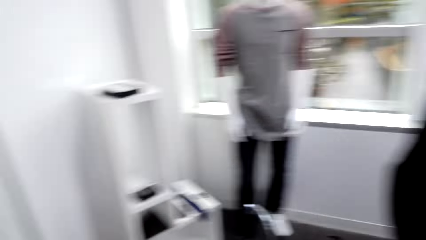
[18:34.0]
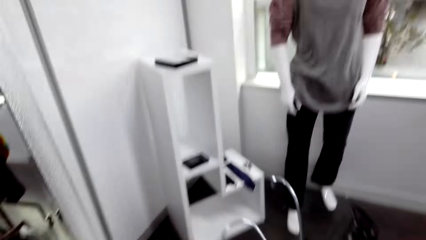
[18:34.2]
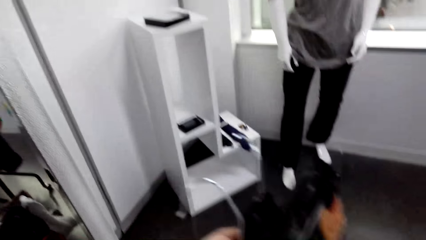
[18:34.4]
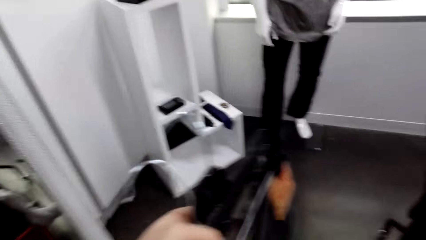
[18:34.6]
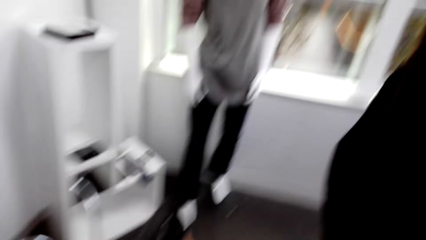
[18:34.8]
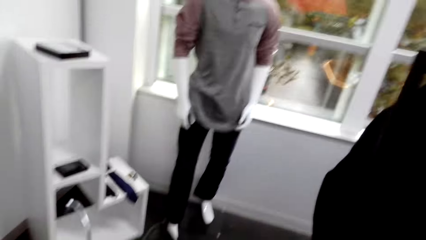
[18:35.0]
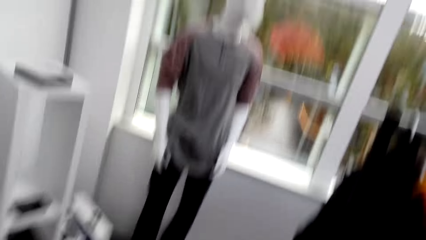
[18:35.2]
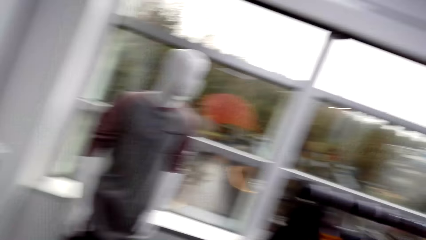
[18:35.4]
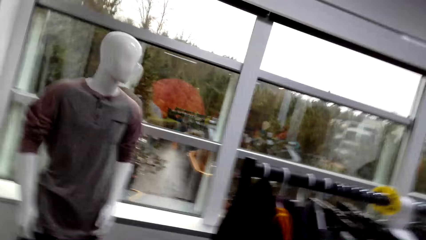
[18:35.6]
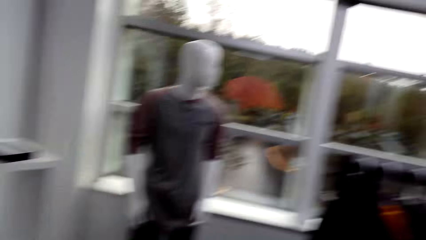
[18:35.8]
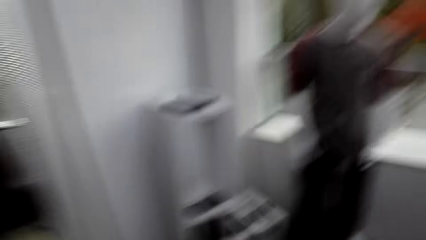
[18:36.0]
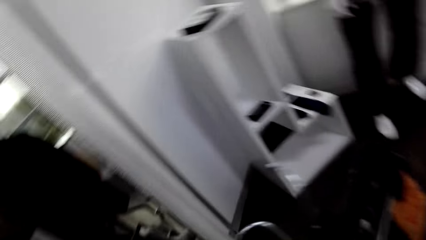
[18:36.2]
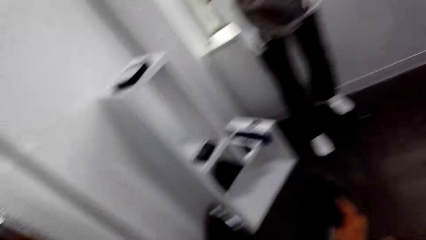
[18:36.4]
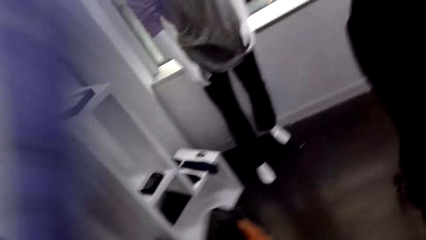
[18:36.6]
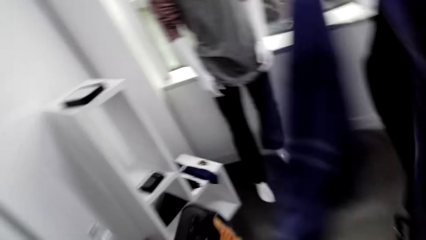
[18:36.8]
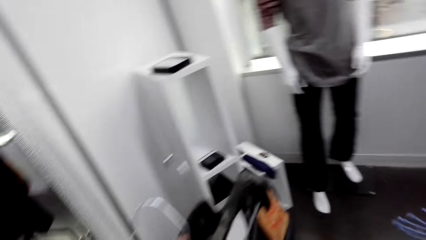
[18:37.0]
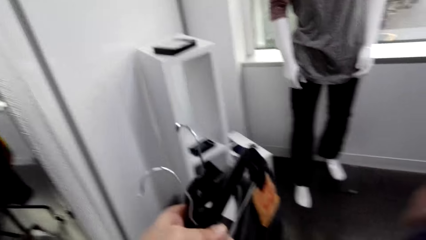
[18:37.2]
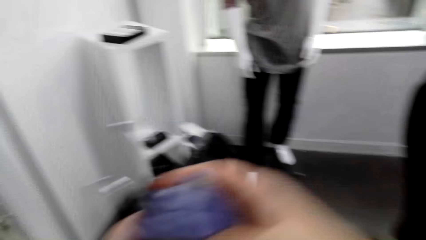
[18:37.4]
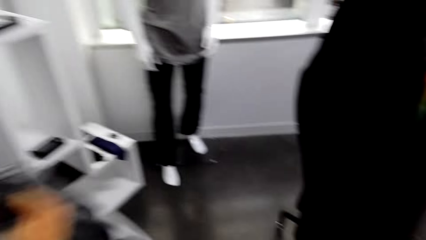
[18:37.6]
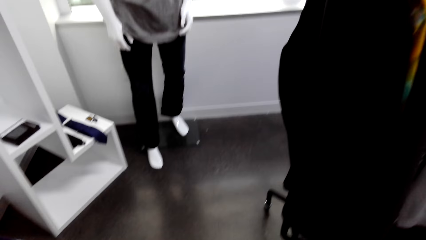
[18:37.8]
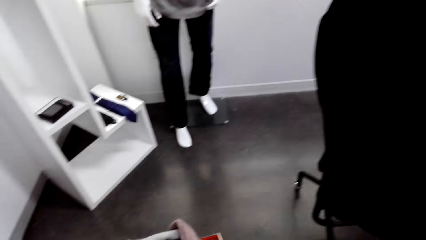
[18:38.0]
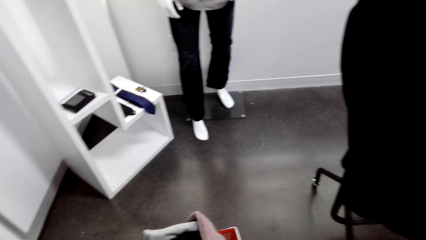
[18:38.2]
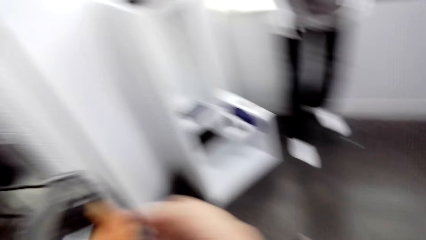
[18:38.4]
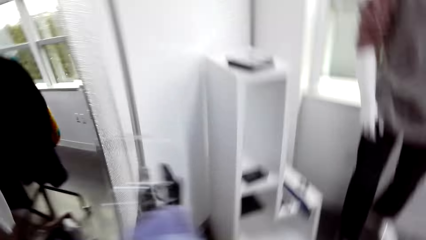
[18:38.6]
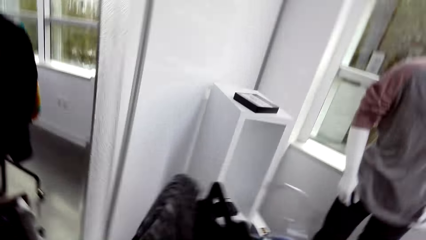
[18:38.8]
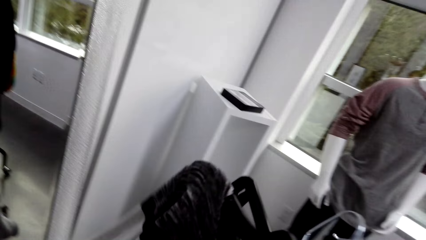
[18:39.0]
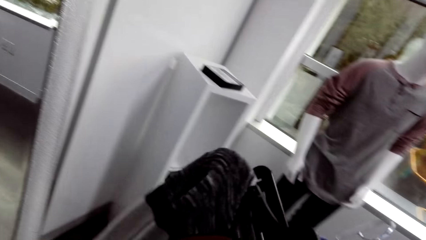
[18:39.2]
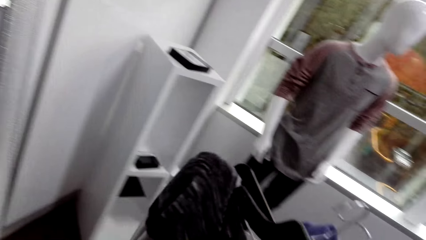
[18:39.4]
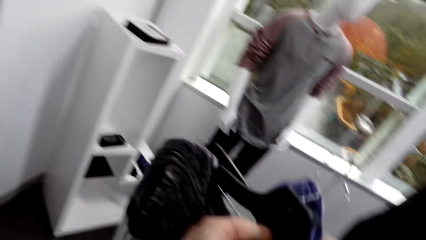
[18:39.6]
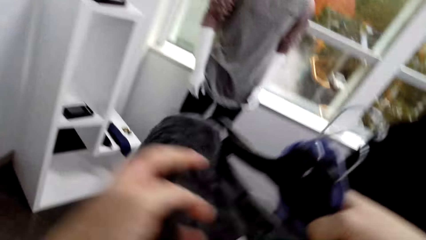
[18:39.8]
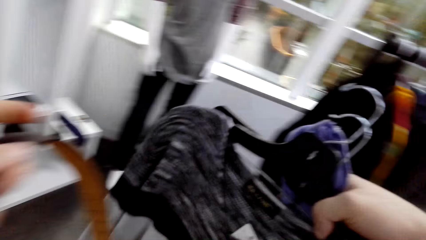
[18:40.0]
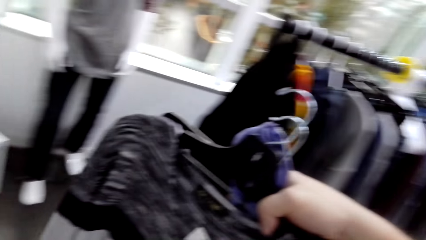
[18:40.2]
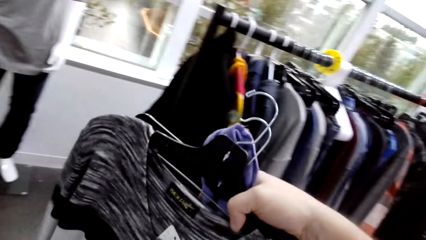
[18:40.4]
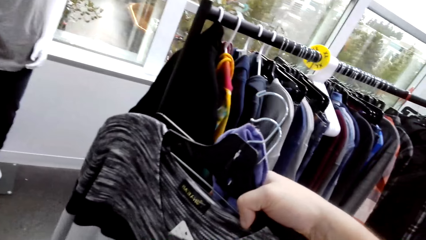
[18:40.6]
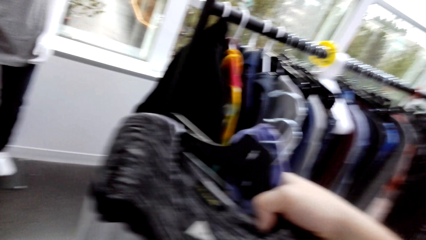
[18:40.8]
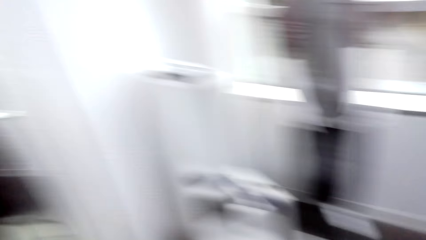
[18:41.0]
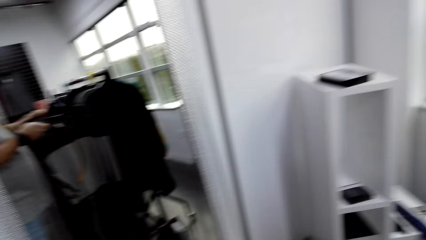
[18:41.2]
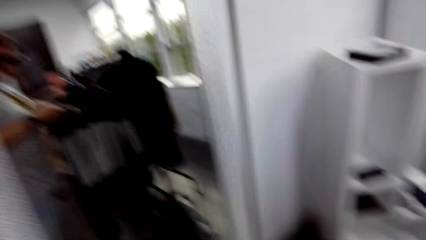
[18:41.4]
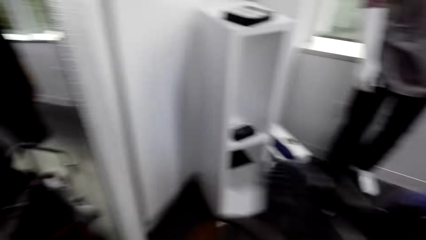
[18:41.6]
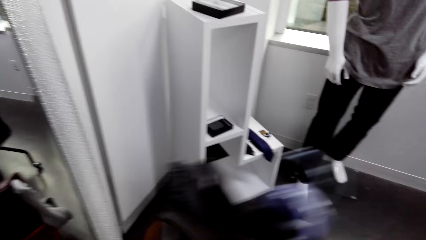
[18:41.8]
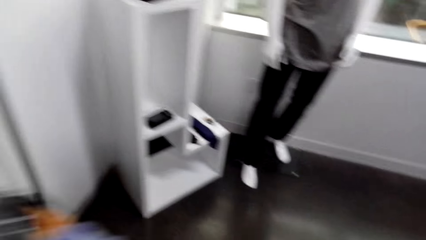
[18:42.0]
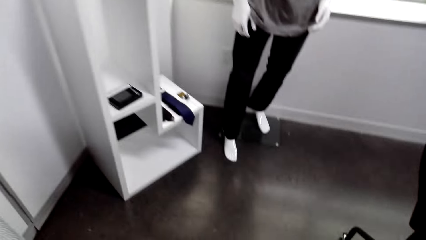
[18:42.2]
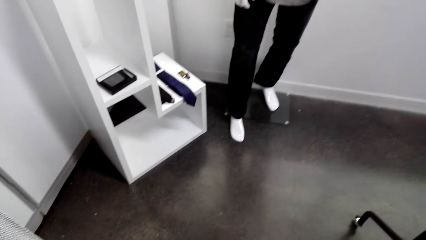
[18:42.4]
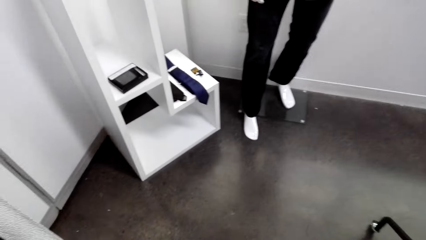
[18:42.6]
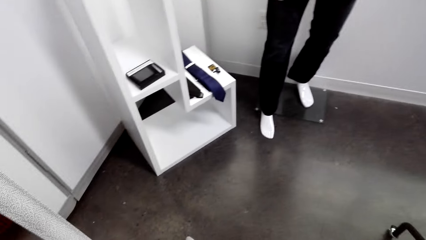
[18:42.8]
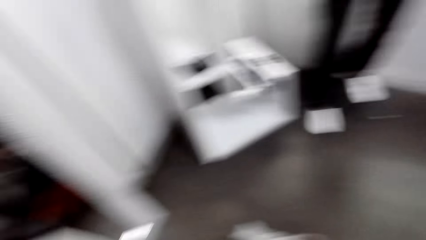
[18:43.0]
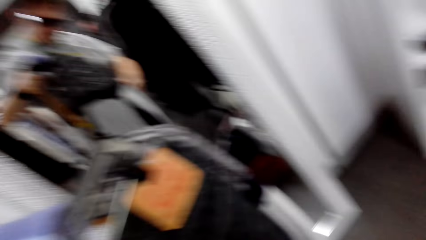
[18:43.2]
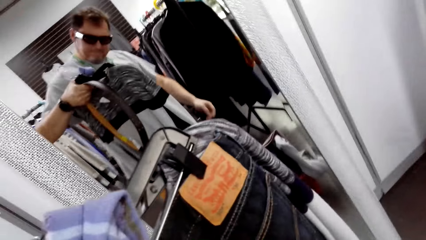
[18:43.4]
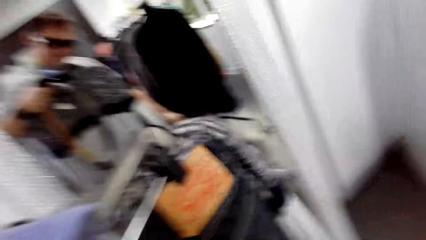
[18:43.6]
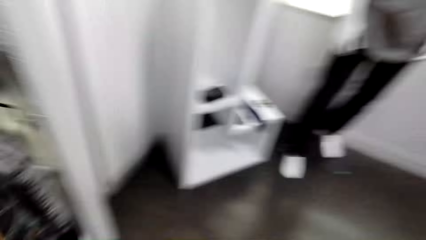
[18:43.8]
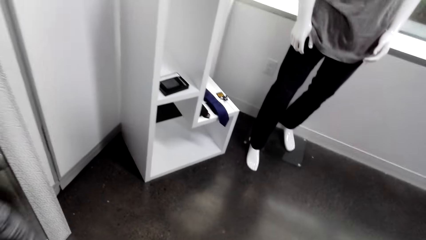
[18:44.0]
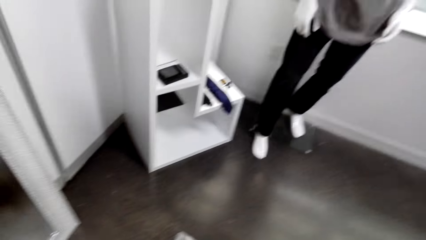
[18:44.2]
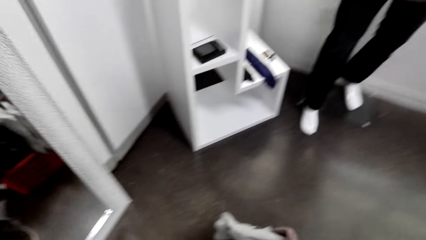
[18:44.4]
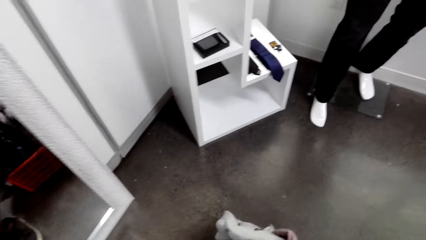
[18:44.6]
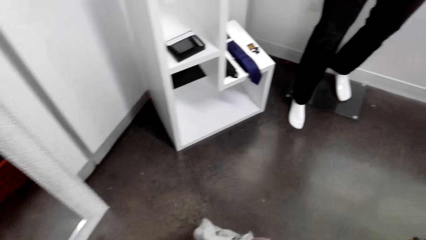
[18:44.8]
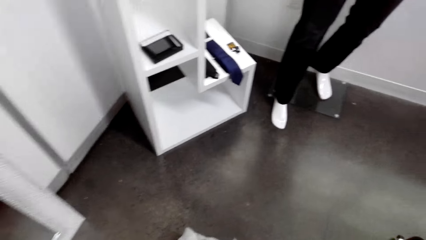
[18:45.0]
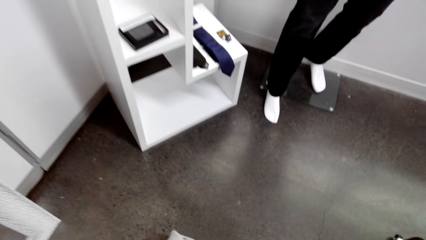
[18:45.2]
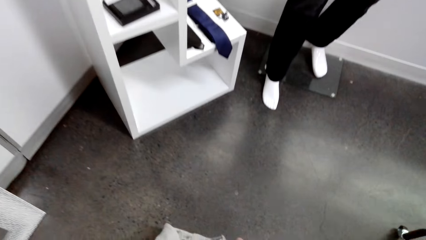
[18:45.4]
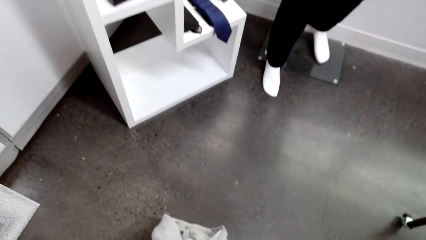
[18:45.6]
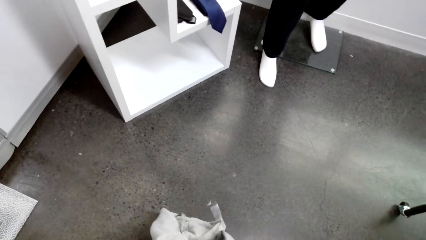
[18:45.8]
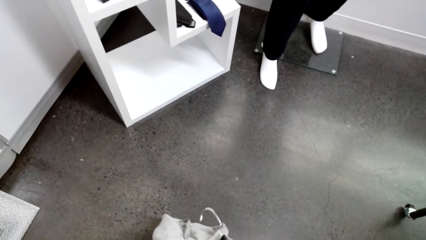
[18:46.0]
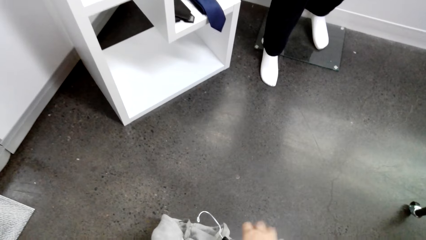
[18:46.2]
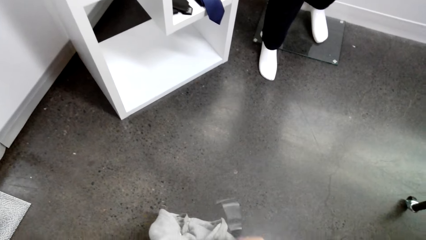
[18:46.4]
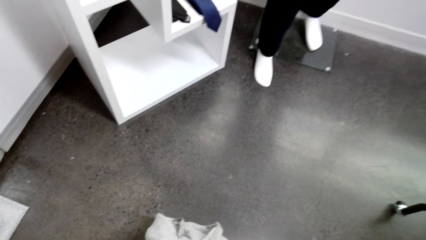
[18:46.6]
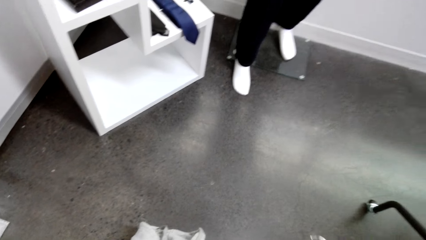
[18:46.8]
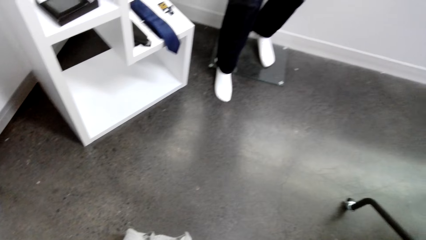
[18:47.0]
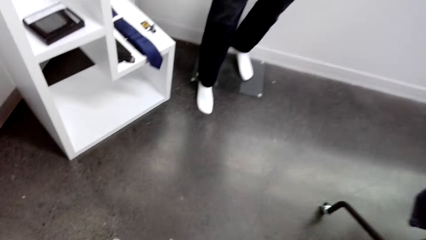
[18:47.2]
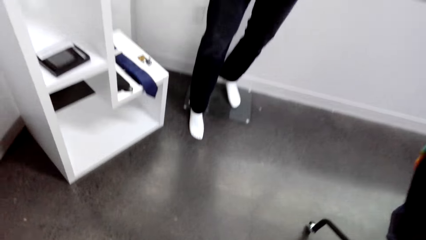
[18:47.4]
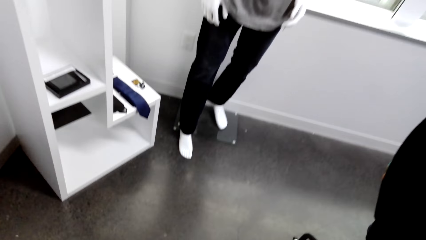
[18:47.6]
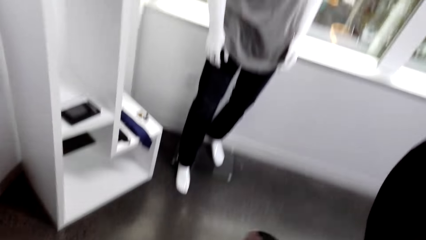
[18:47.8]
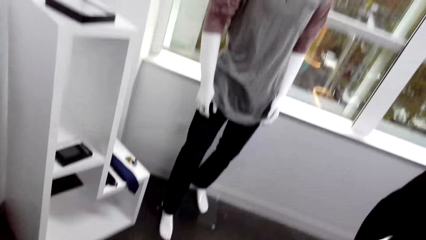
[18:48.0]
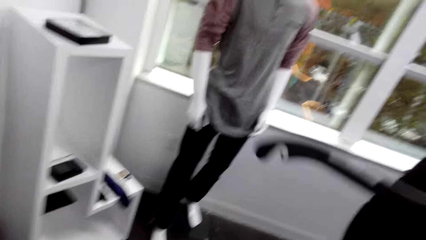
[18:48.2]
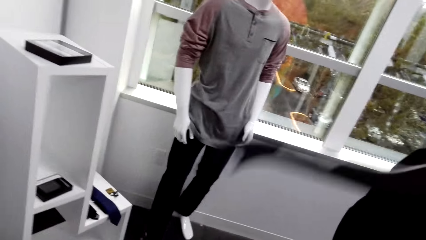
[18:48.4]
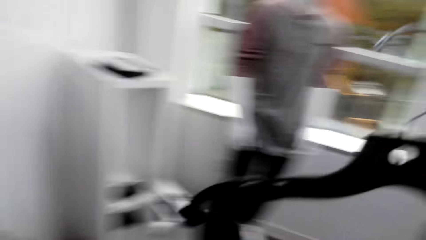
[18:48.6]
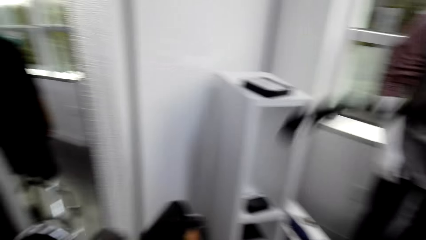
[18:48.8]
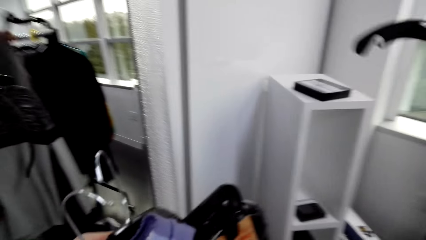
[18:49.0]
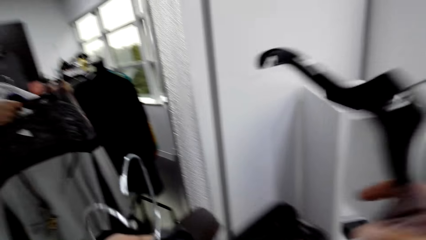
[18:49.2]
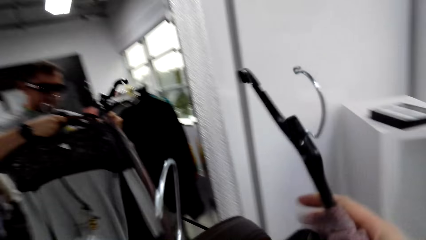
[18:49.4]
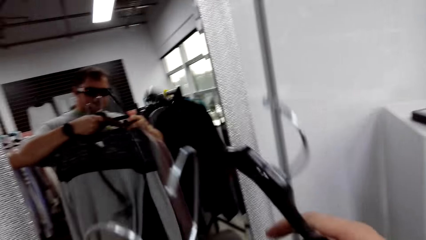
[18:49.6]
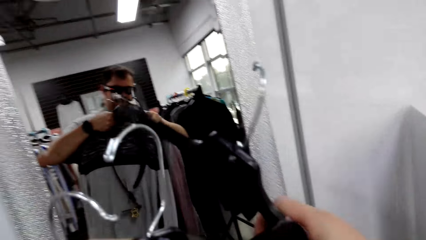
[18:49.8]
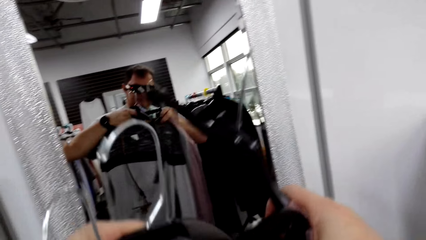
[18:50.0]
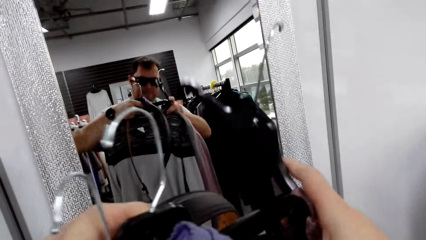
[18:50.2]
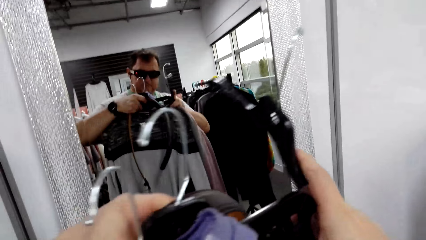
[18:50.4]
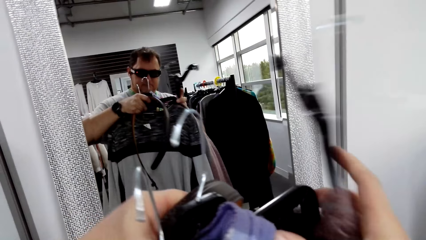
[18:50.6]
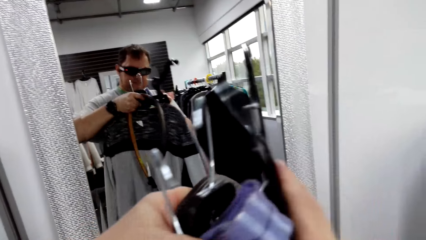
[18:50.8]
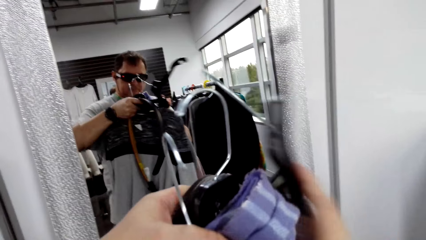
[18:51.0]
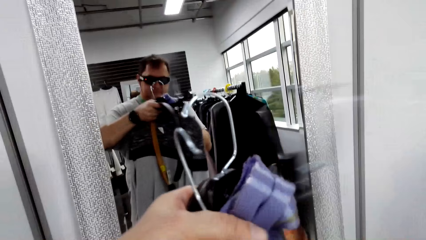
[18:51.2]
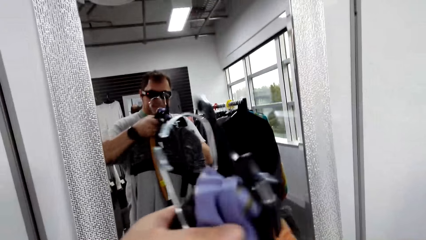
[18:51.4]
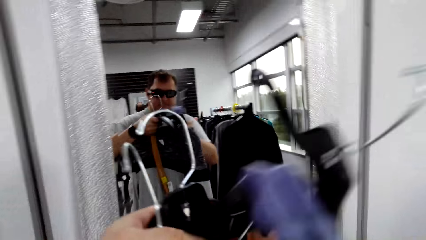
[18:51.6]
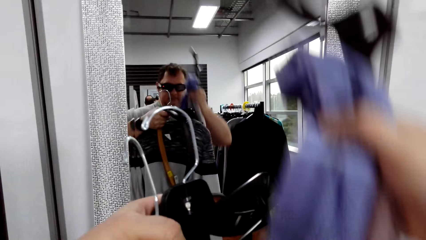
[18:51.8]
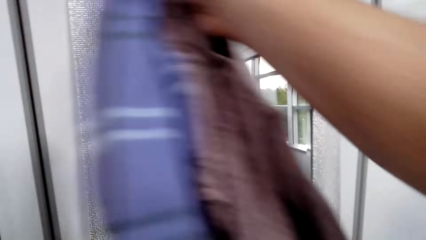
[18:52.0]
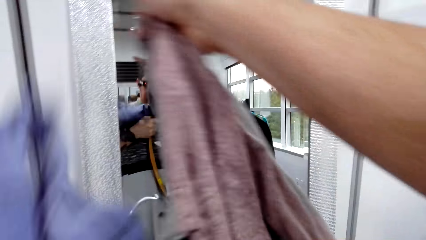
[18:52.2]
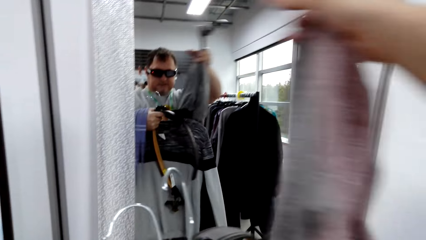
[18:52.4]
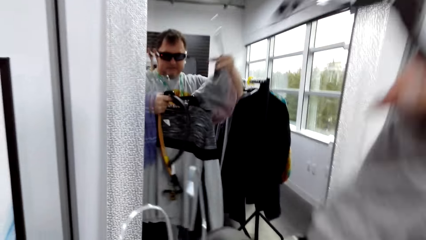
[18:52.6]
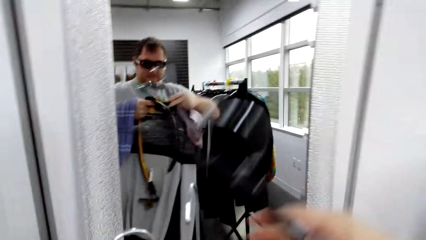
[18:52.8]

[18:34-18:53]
The camera wearer walks in the room. He holds the clothes. He walks in the room. He holds the clothes. He walks in the room. He holds the clothes. He lifts the hanger on his hand. He looks at the mirror.
